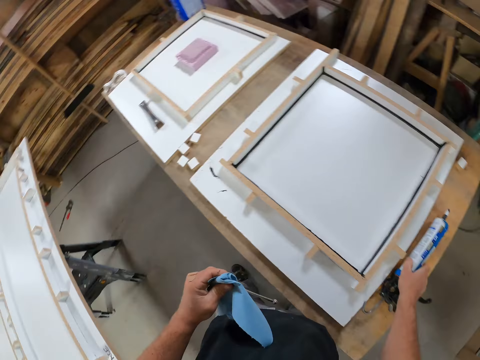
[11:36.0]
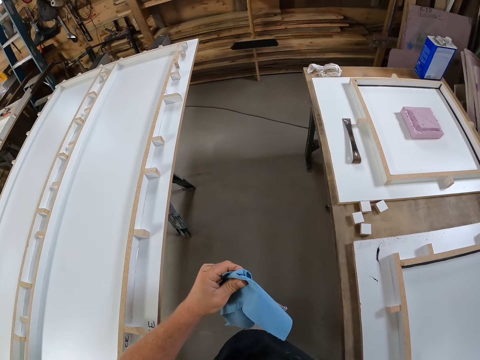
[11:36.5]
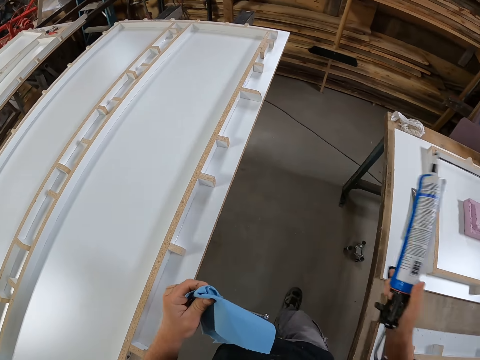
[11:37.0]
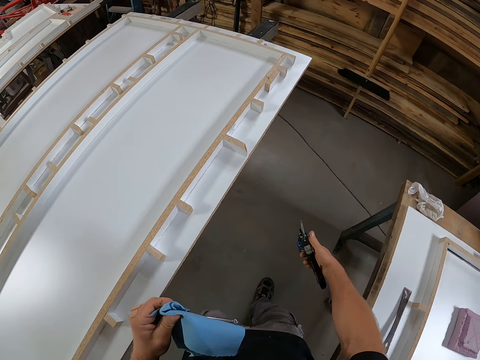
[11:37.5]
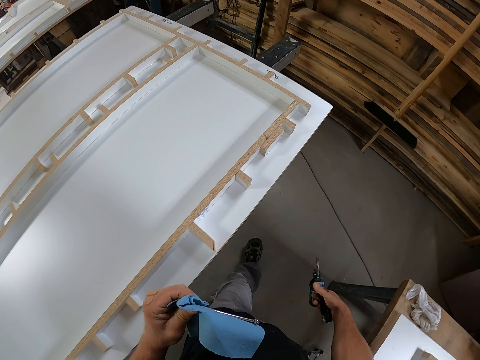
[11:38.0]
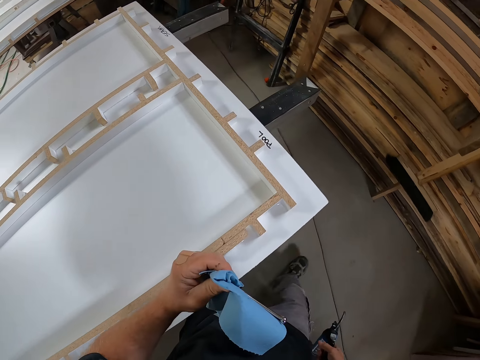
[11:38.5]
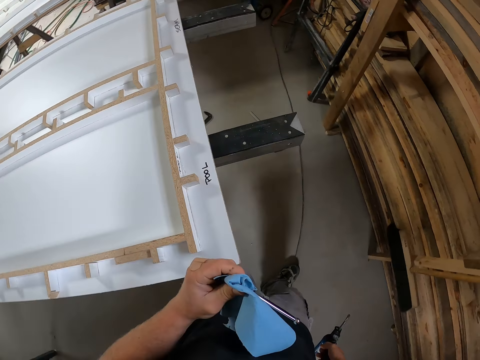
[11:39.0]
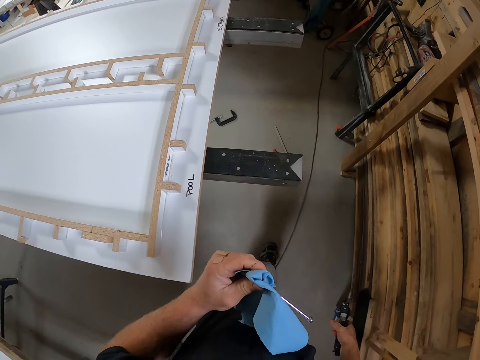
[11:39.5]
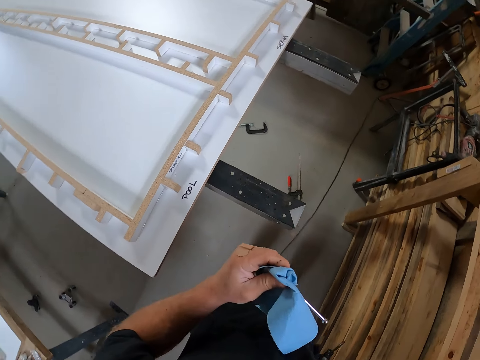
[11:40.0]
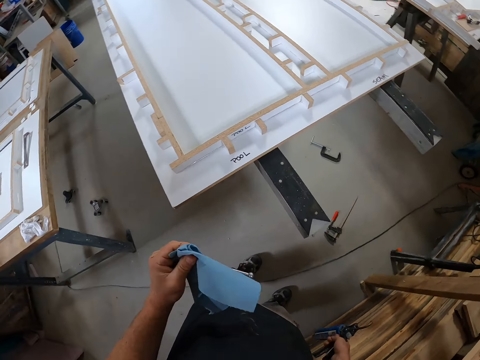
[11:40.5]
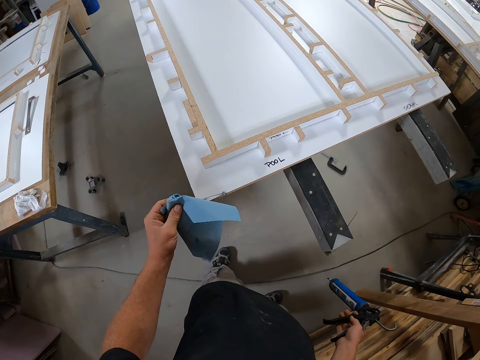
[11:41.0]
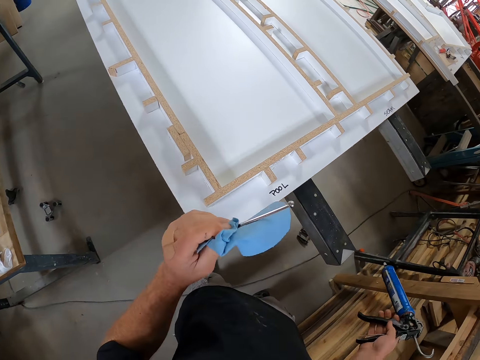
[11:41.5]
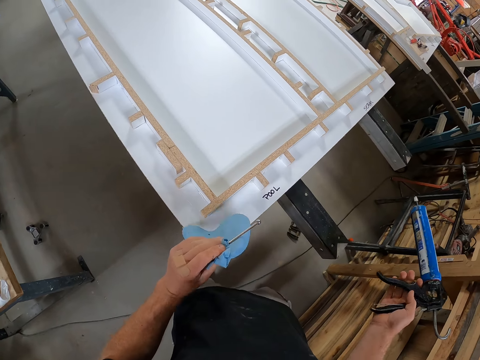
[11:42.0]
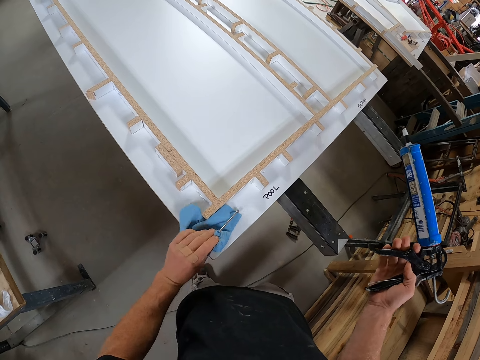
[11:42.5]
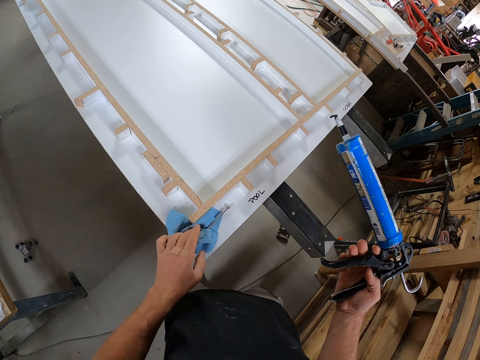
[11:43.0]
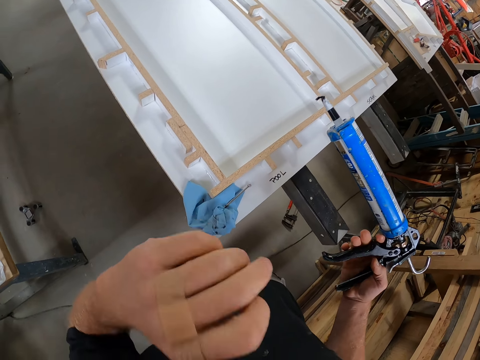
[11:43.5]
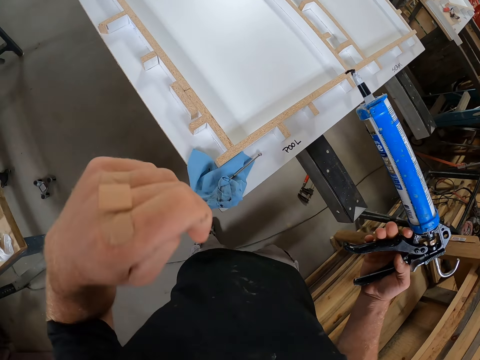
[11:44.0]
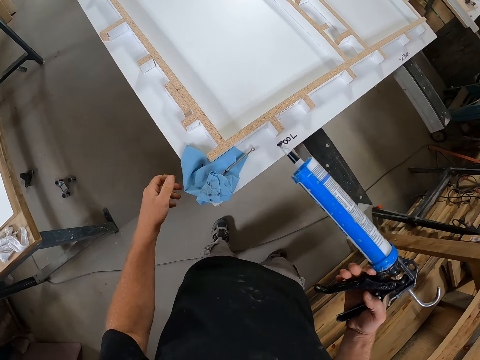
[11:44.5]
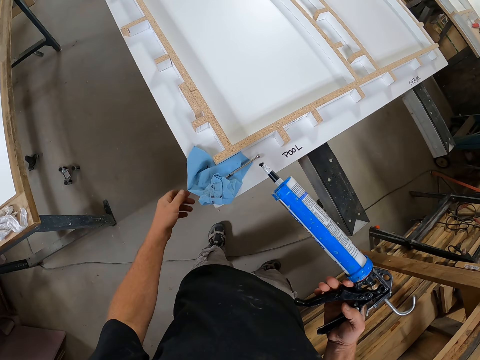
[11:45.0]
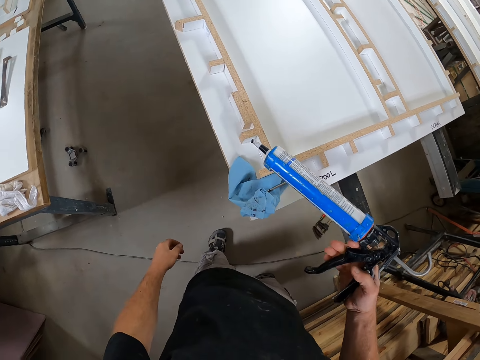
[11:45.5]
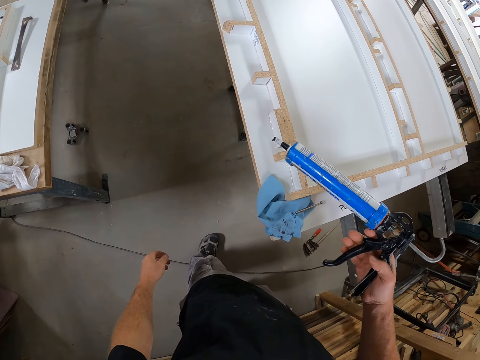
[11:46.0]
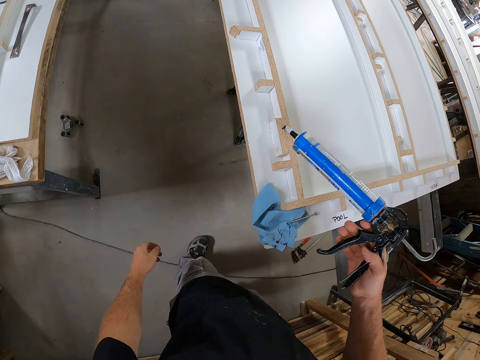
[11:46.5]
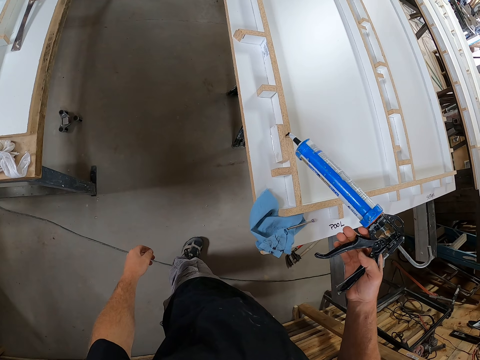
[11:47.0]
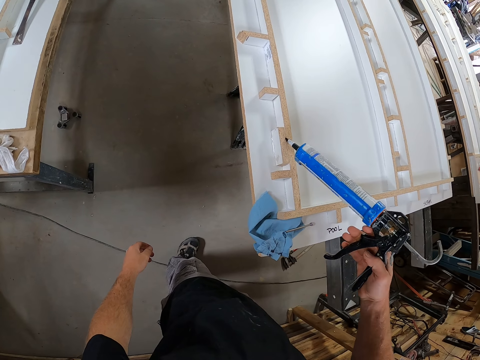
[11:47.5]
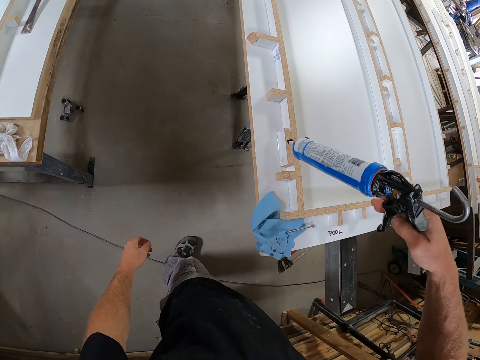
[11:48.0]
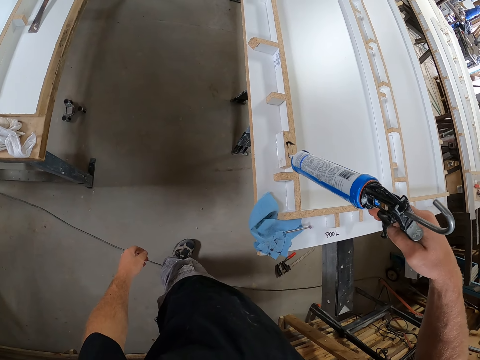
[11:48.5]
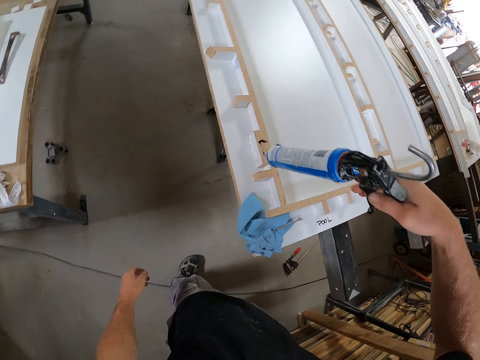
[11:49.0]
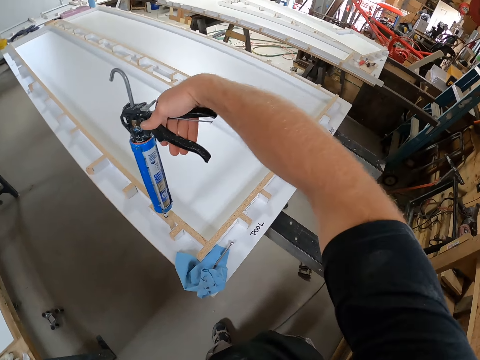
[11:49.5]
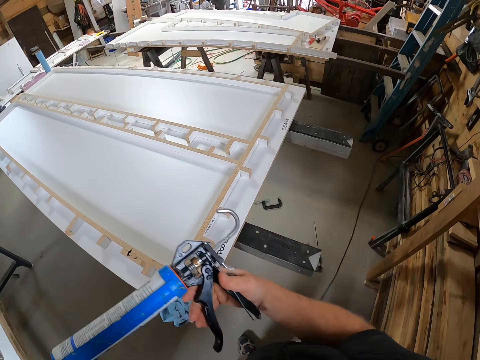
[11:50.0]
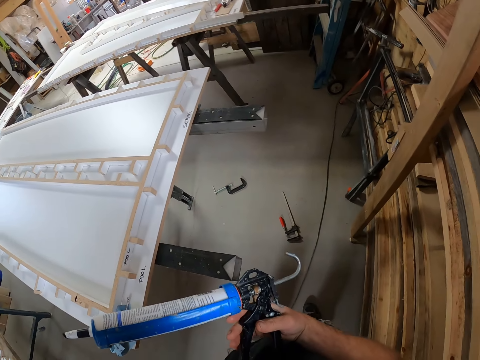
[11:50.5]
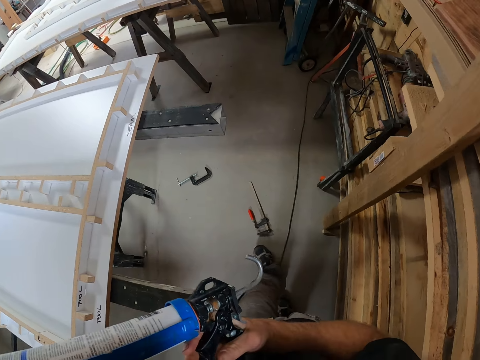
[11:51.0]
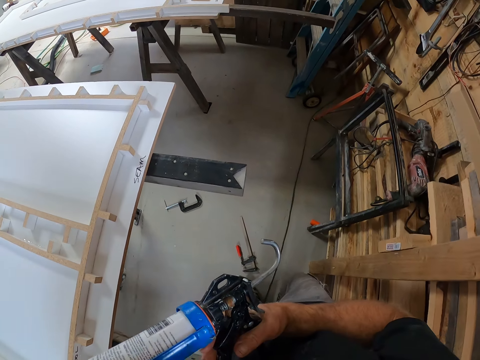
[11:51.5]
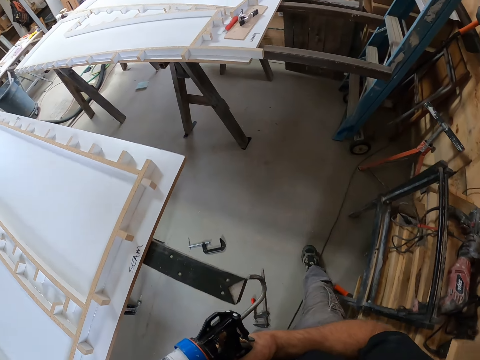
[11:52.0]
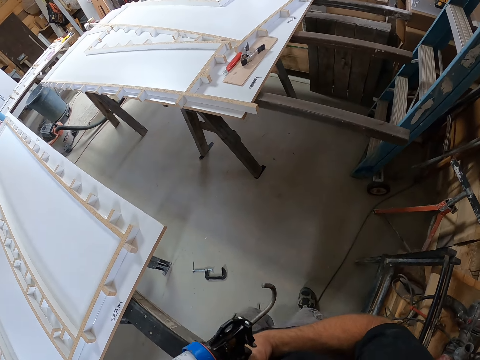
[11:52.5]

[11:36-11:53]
The camera wearer picks up the silicon gun on the table with his left hand. He walks around the workshop. He places the tissue and something on the table with his left hand. He touches something. He wipes his face with his left hand. He looks around the piece of wood. He places the adhesive glue on the piece of wood. He cleans the tip of the silicon gun on a side of the woodwork. He walks around the workshop.

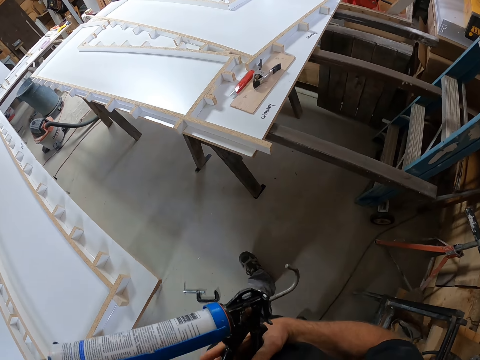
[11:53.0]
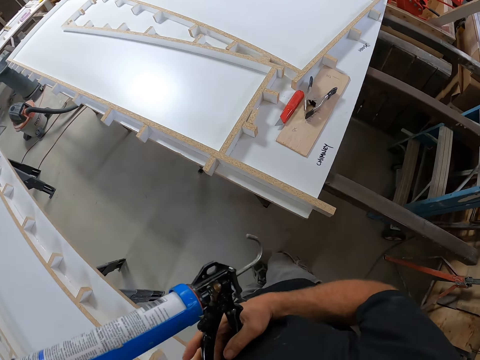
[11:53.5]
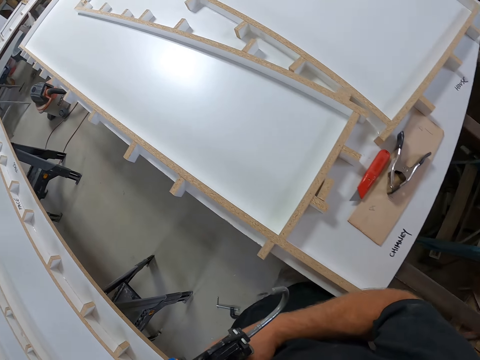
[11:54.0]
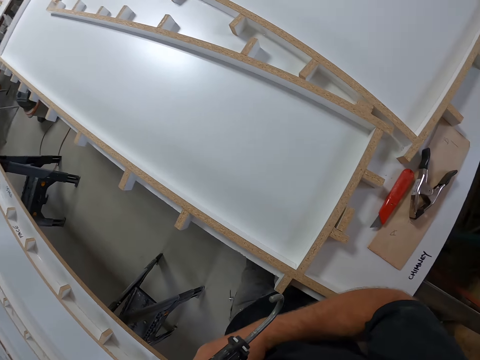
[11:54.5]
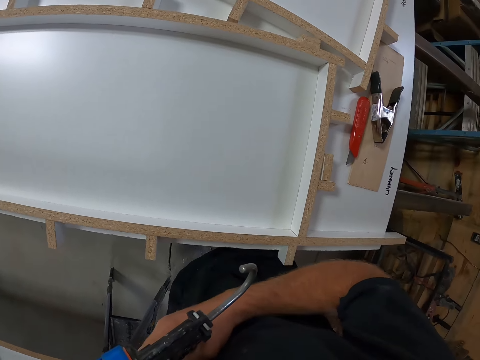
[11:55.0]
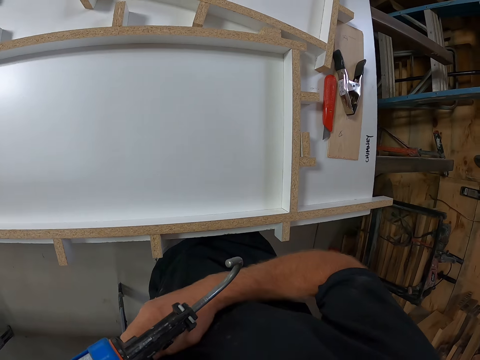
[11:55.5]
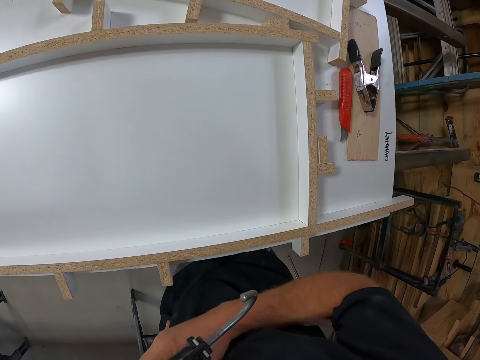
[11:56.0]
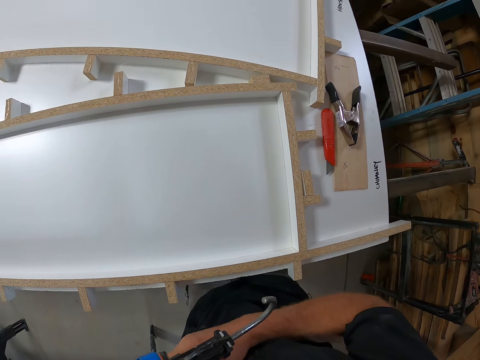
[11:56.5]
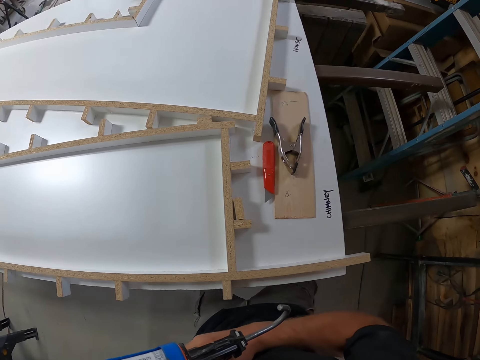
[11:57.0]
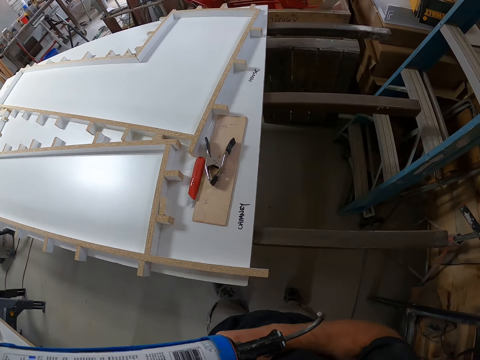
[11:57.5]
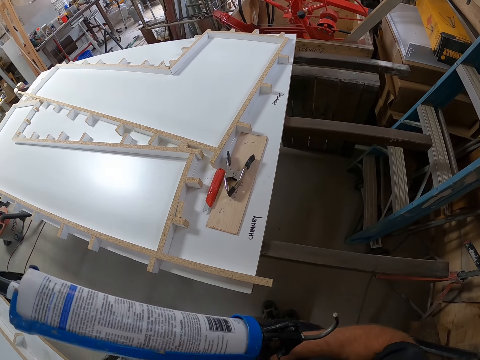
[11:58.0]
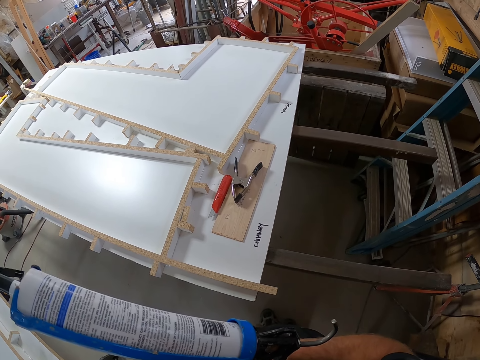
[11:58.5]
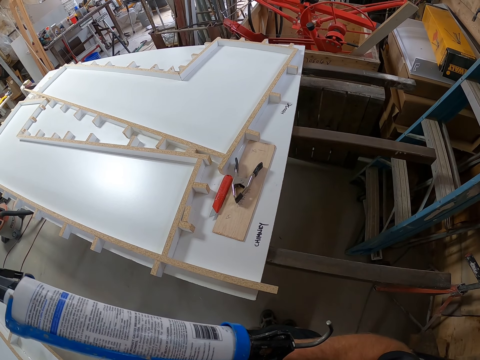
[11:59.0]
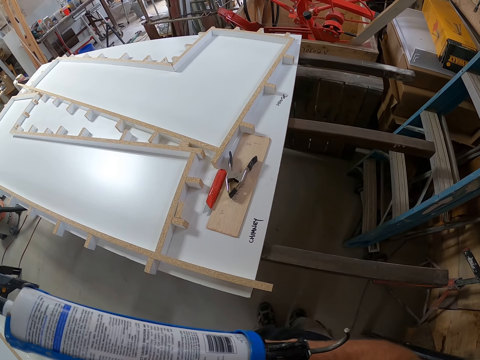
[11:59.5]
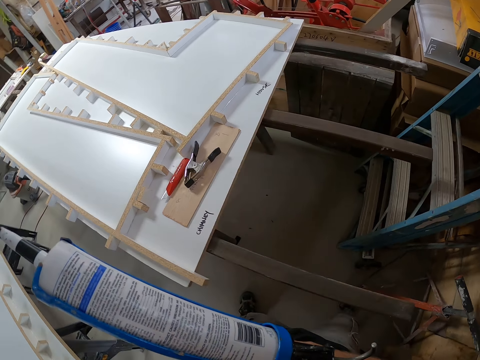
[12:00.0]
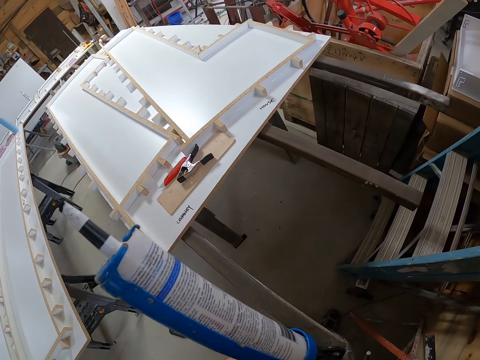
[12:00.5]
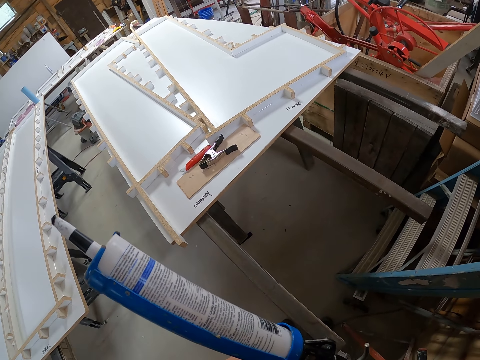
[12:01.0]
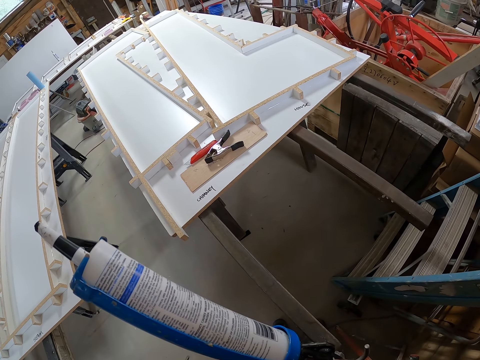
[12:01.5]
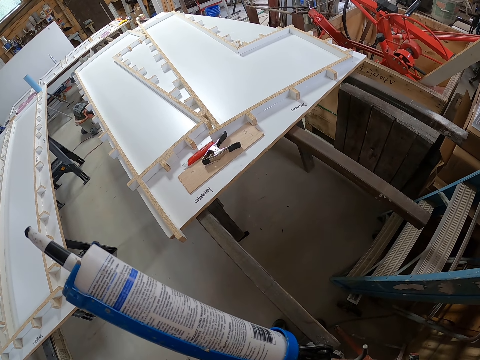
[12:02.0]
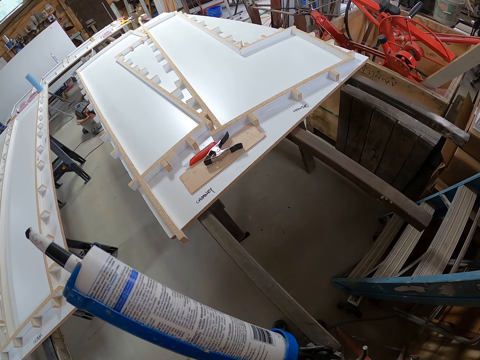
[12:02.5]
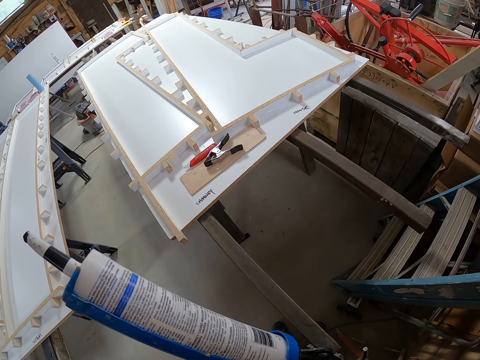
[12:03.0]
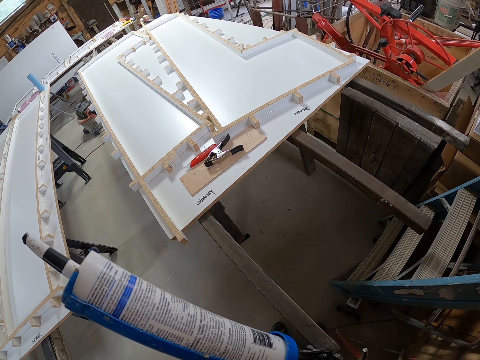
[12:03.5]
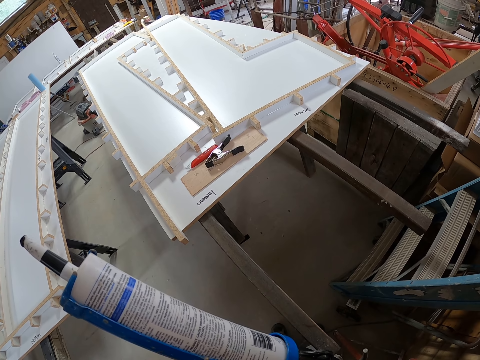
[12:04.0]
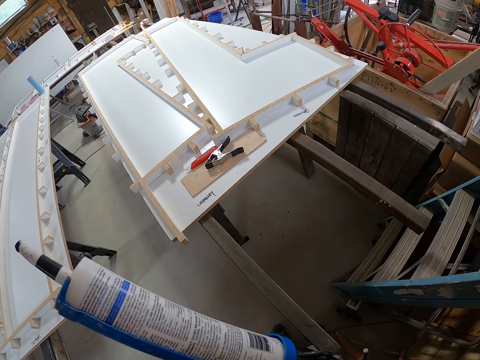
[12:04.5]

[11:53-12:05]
The camera wearer looks around the piece of wood.
